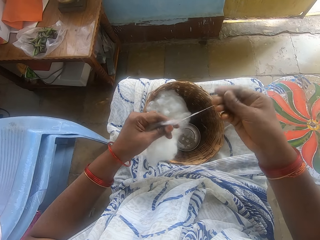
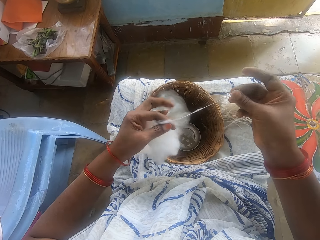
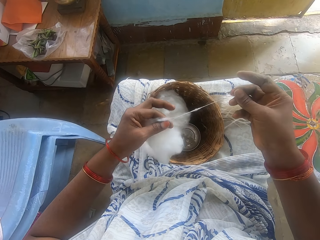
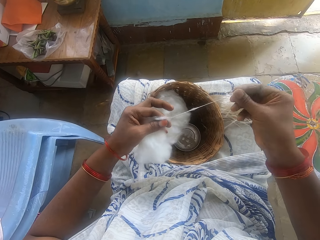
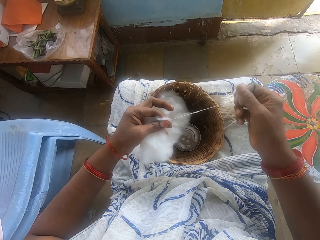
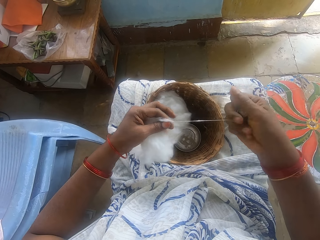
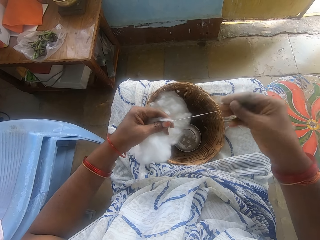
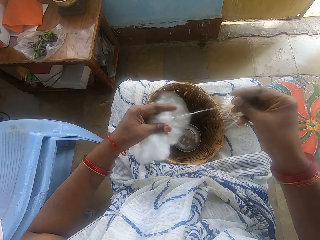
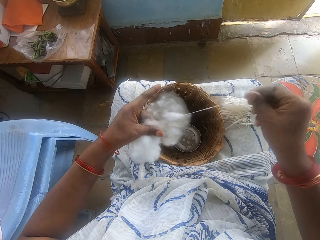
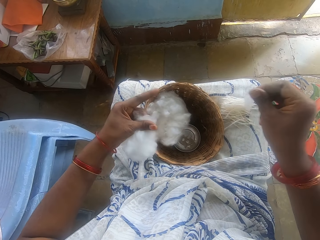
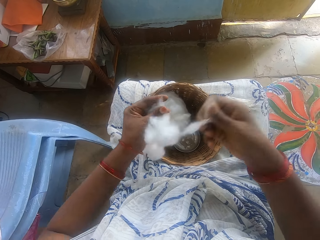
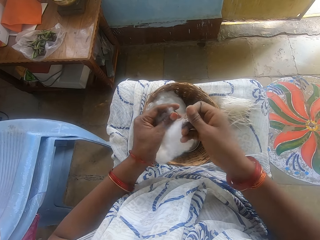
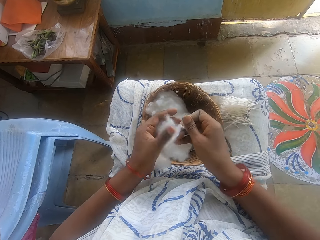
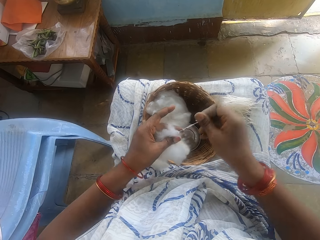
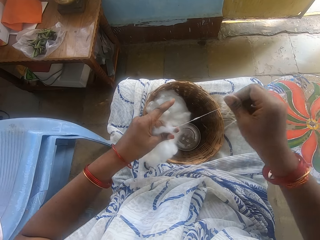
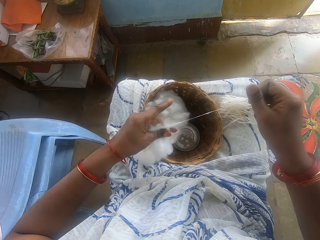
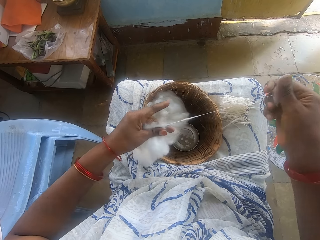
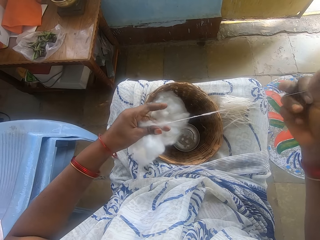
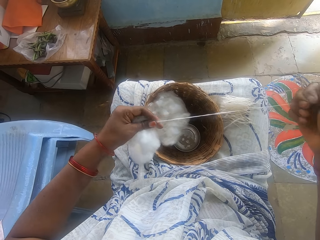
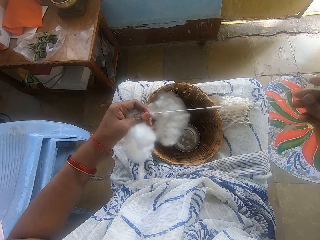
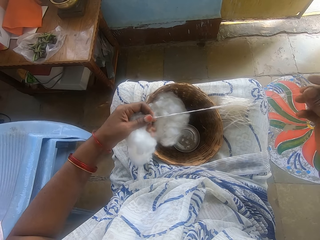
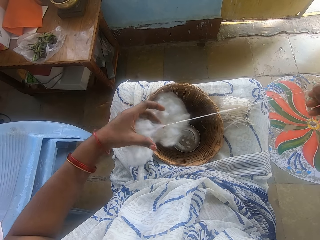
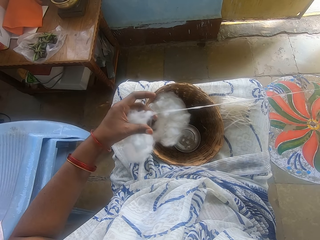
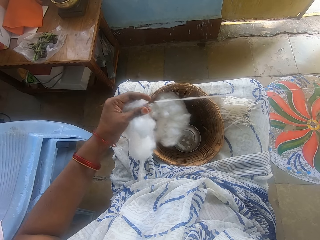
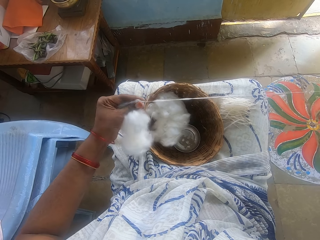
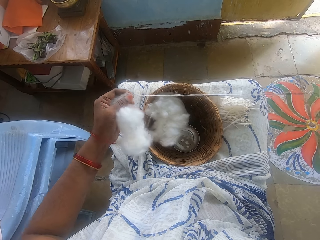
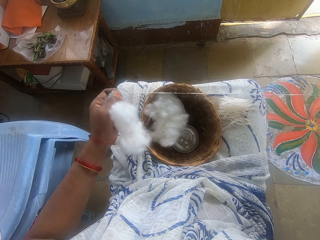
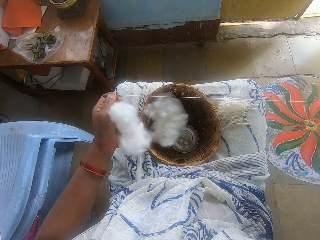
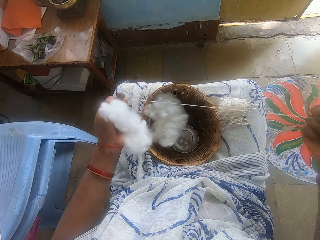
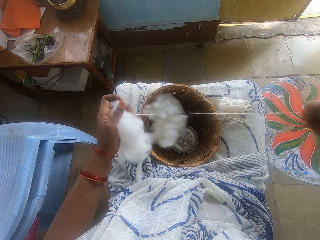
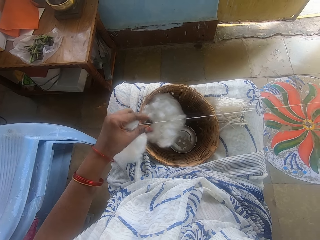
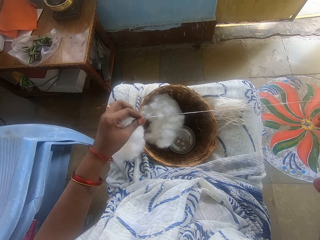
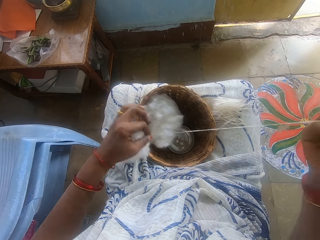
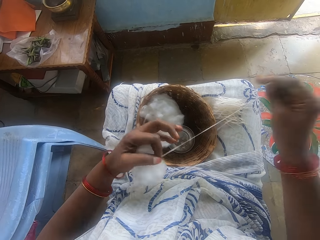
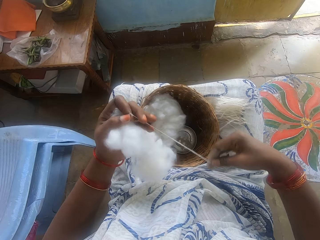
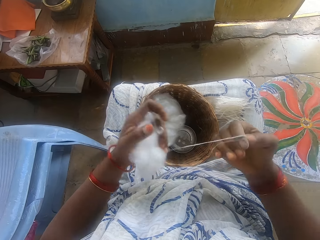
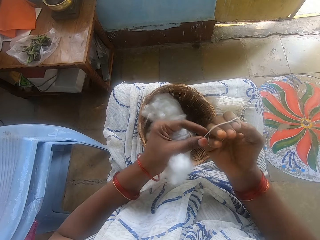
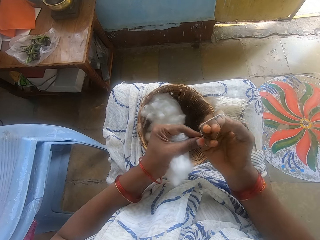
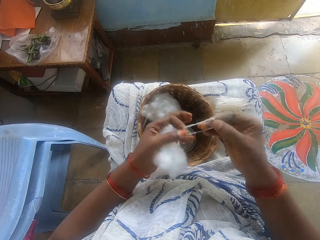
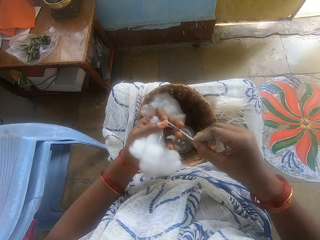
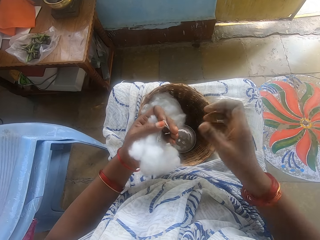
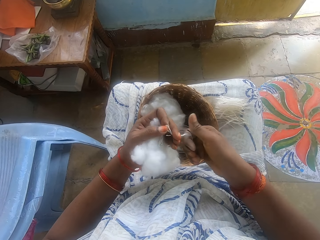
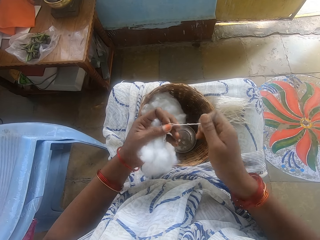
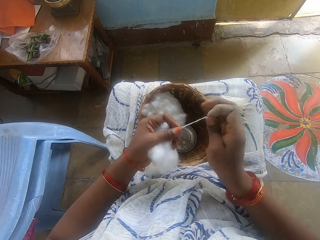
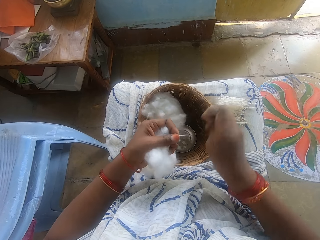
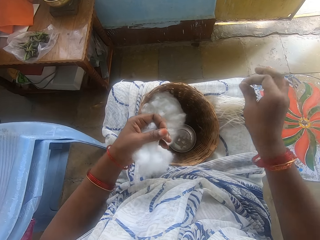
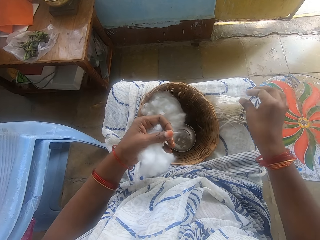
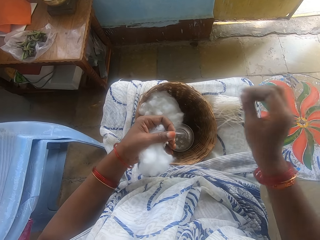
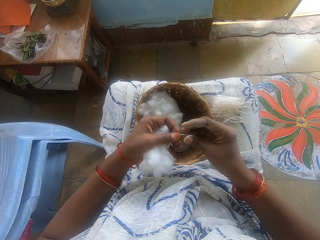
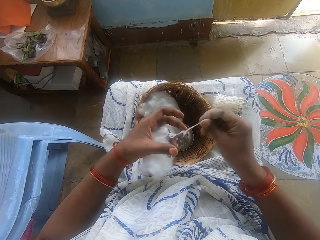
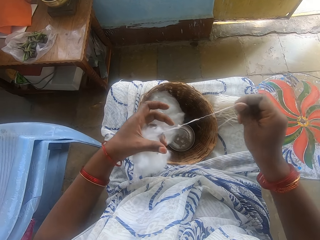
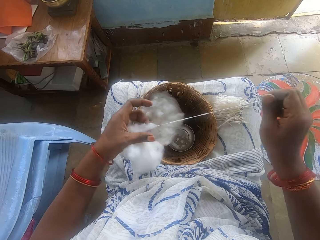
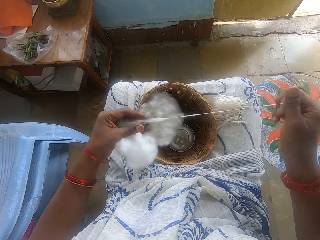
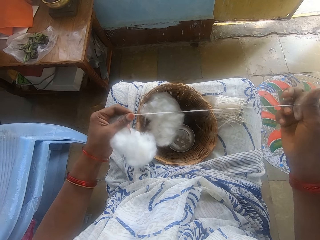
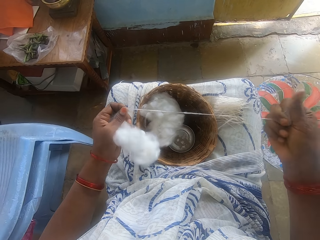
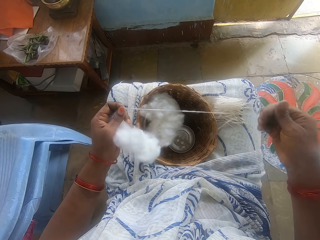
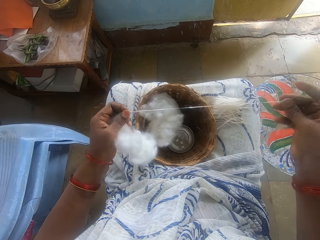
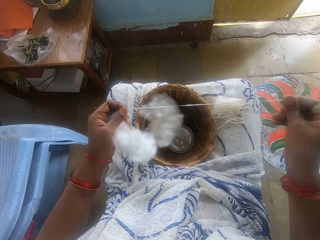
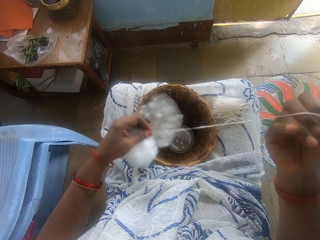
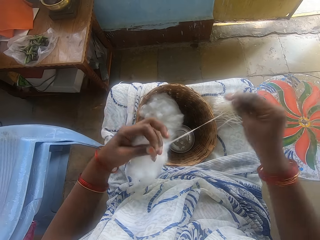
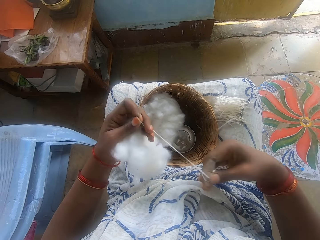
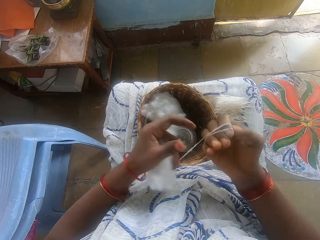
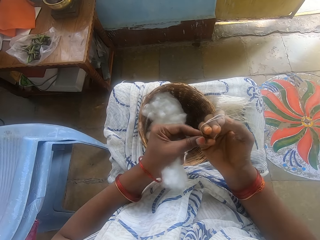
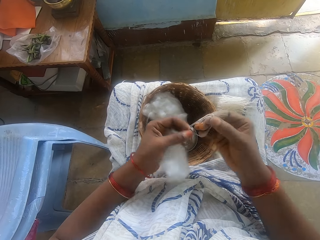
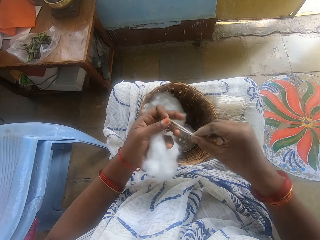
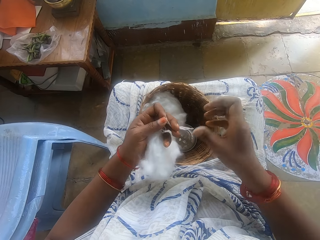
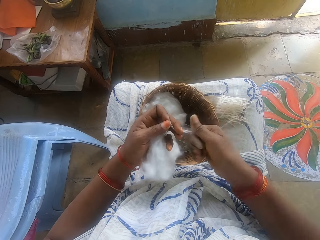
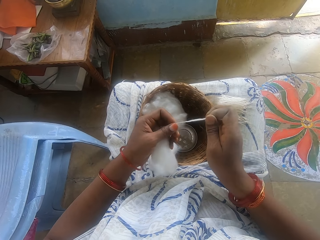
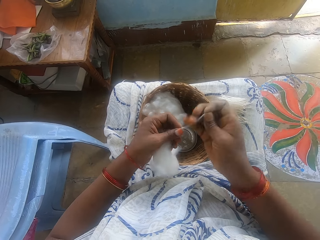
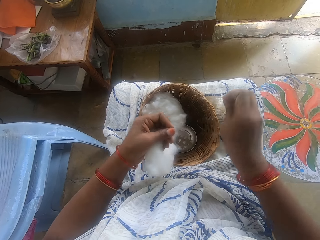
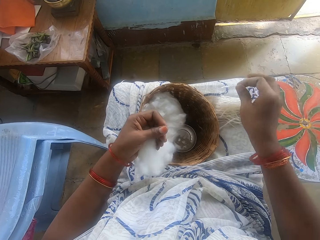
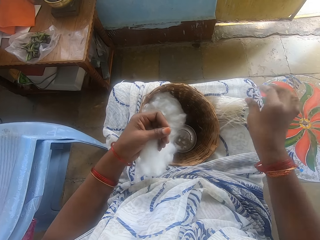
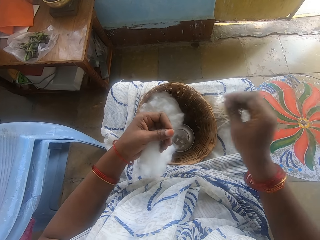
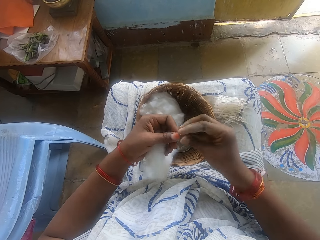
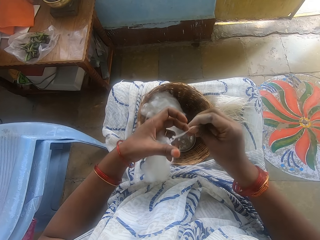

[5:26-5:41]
The camera wearer puts the cotton together. She spins the cotton. She winds the cotton on the hand. She measures the cotton wool. She takes the cotton from the right hand and spins the cotton. She cuts the cotton wool. She drops the cotton wool on her lap, on the others. She threads the cotton wool. She pulls the cotton. She spins the cotton. She winds the cotton on the hand. She measures the cotton wool. She takes the cotton from the right hand and spins the cotton. She cuts the cotton wool. She drops the cotton wool on her lap, on the others.

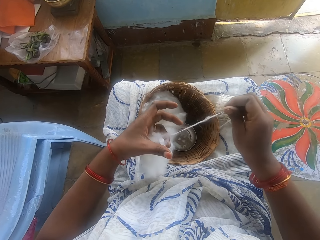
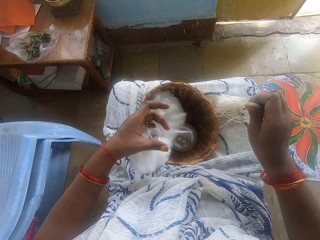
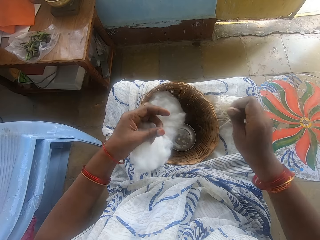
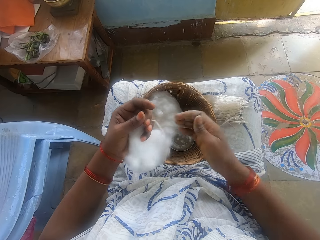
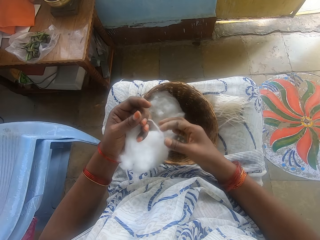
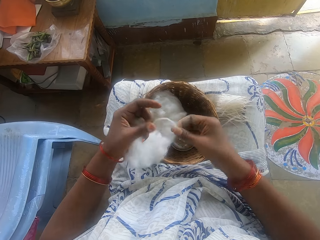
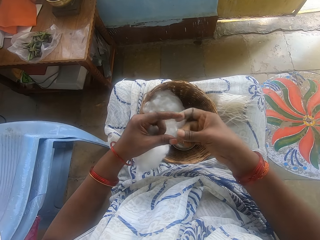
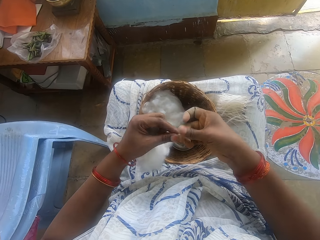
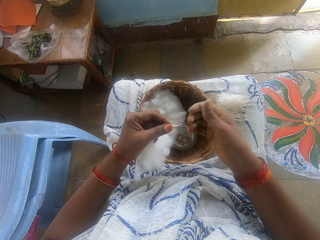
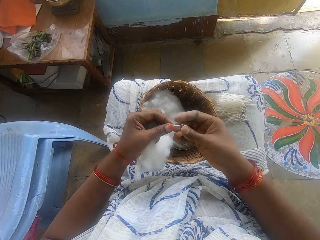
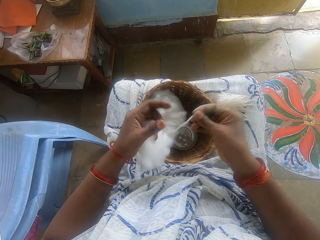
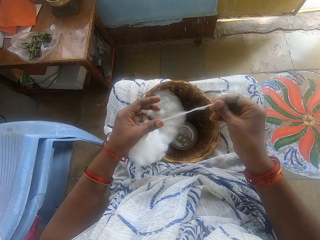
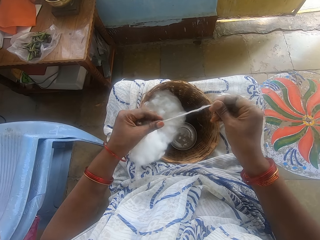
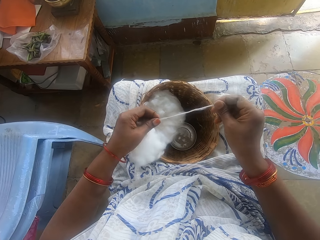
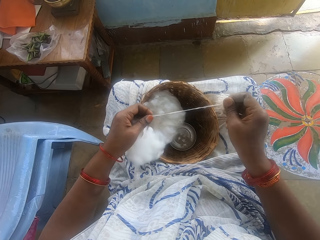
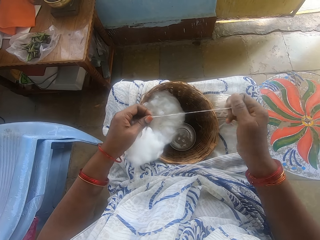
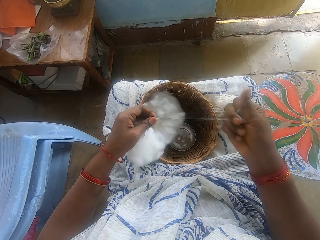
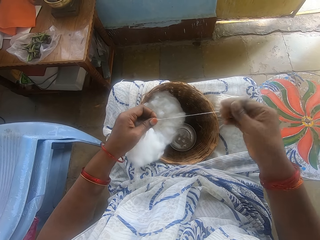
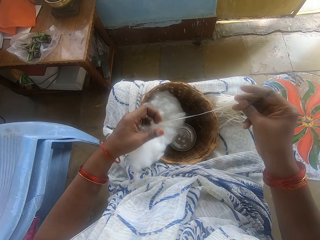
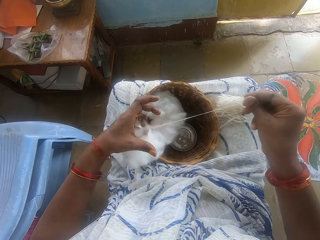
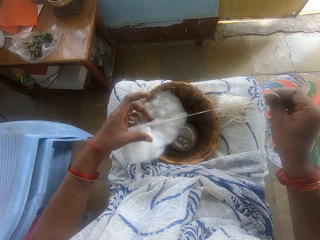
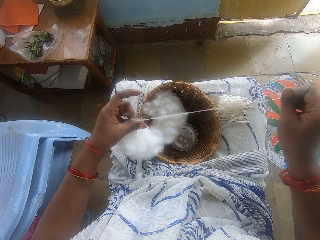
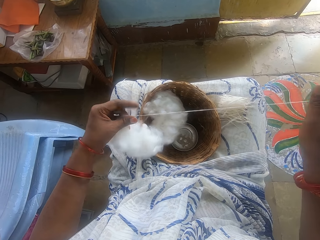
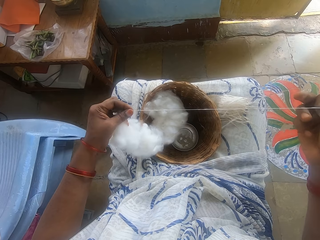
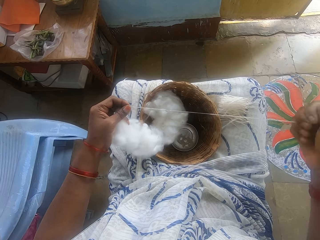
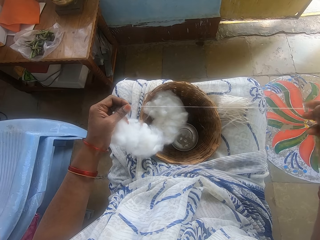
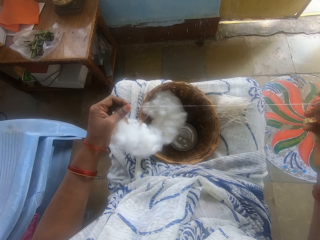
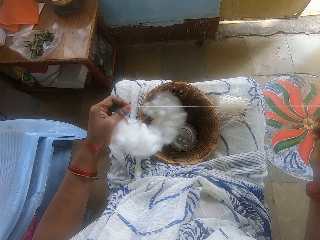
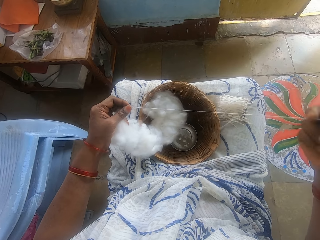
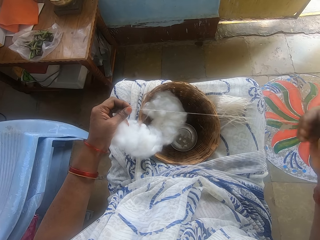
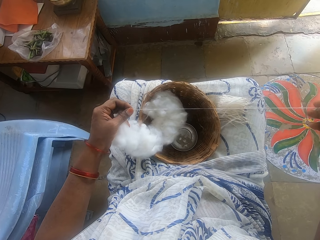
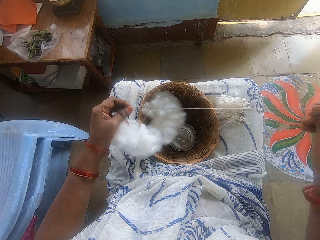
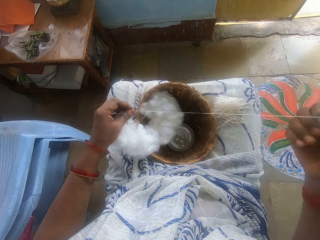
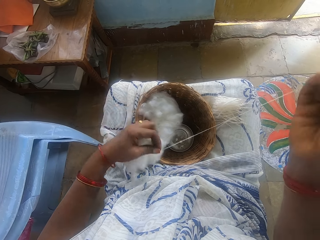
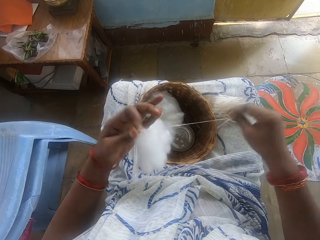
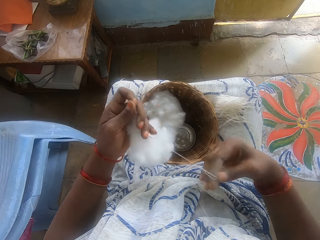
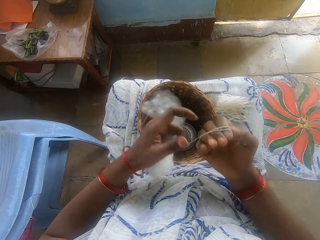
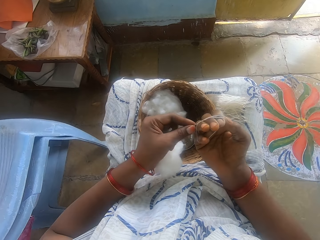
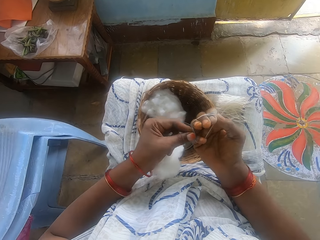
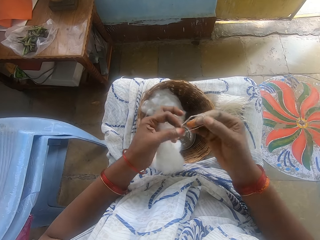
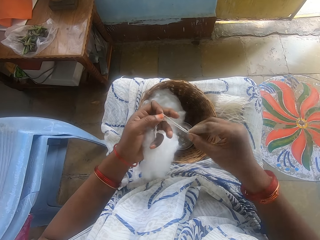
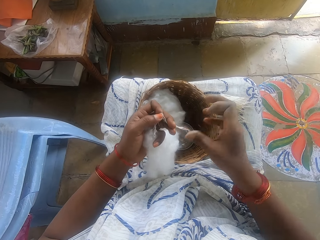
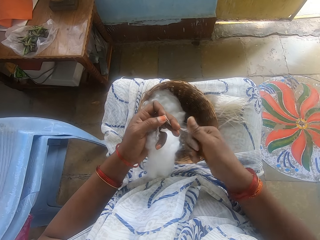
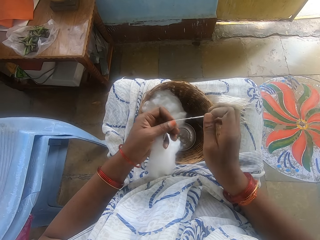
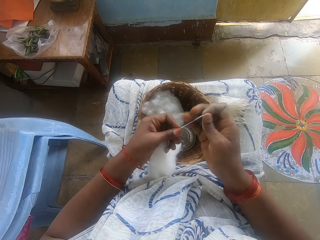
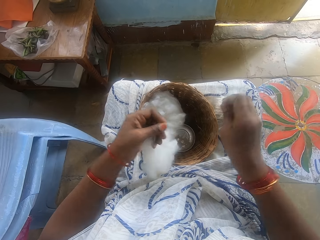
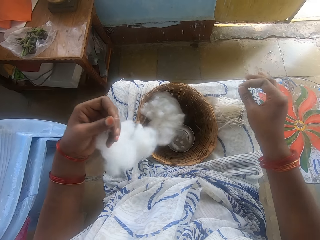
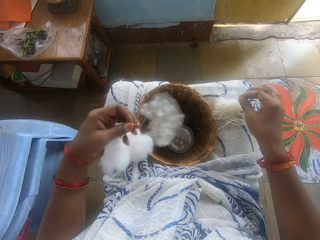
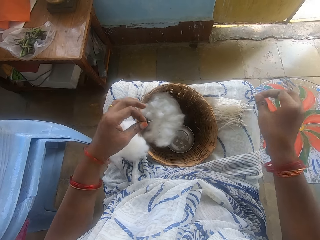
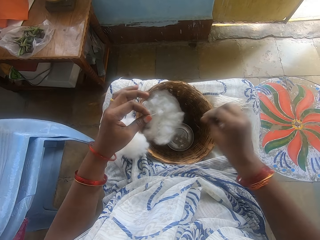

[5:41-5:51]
The camera wearer pulls the cotton. She threads the cotton wool. She spins the cotton. She winds the cotton on the hand. She measures the cotton wool. She takes the cotton from the right hand and spins the cotton. She cuts the cotton wool. She drops the cotton wool on her lap, on the others.
